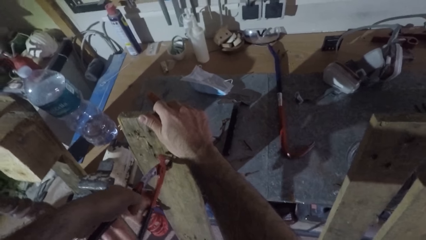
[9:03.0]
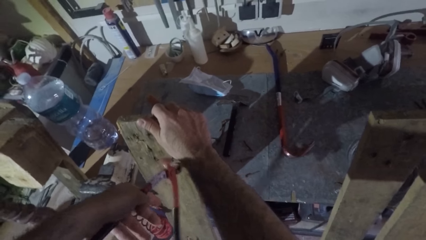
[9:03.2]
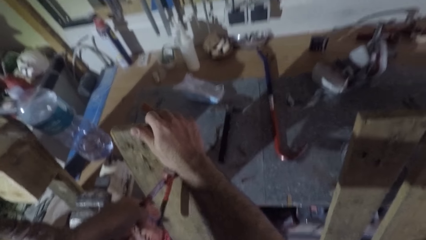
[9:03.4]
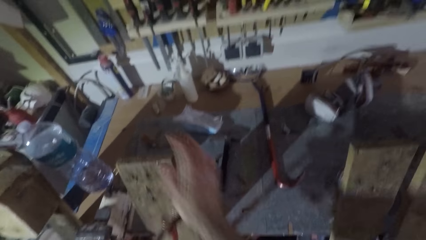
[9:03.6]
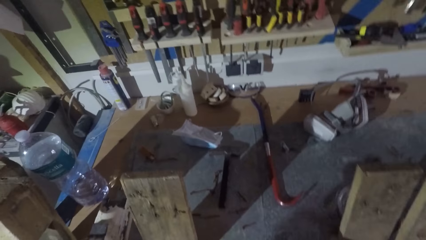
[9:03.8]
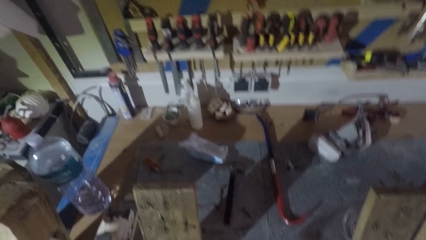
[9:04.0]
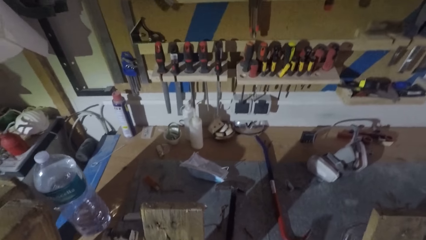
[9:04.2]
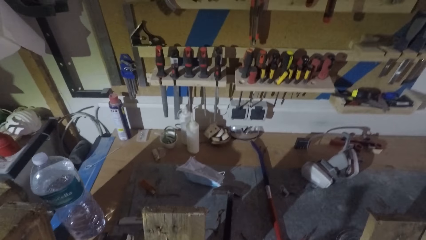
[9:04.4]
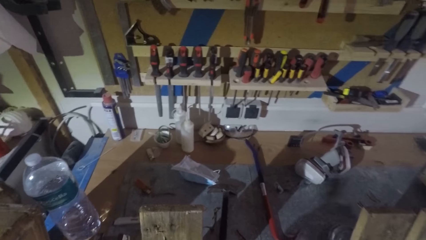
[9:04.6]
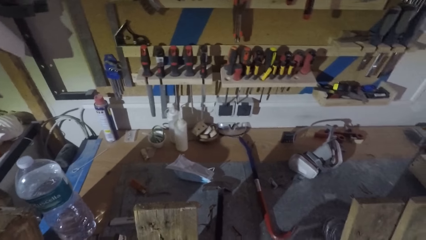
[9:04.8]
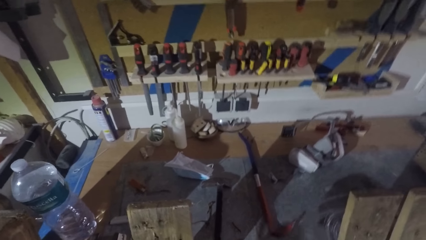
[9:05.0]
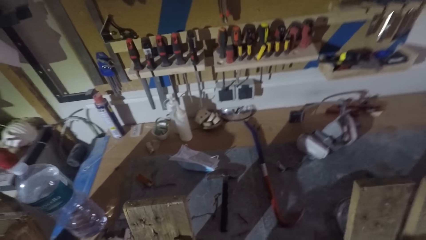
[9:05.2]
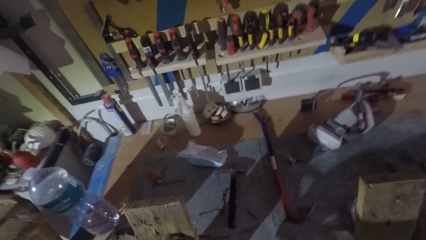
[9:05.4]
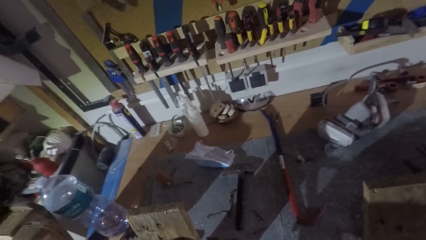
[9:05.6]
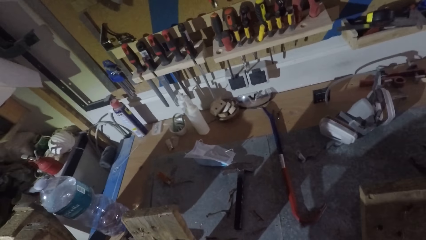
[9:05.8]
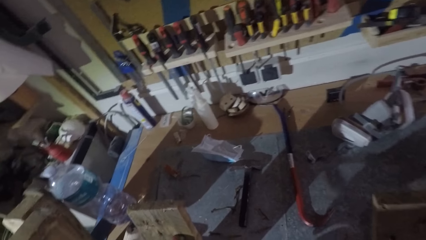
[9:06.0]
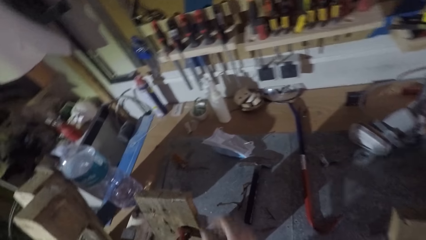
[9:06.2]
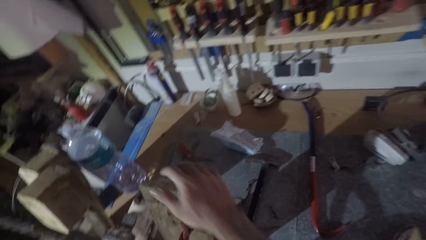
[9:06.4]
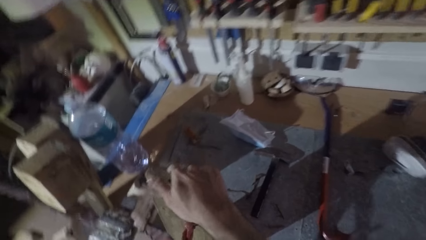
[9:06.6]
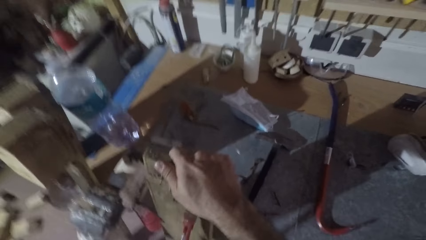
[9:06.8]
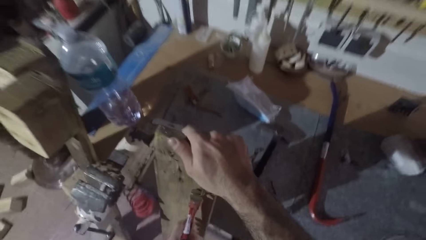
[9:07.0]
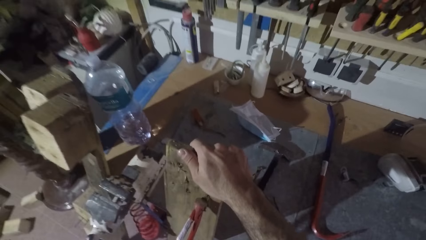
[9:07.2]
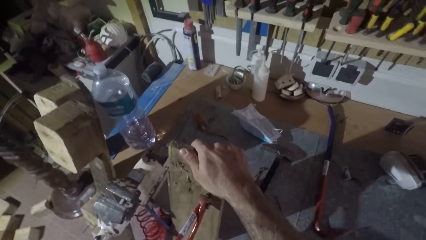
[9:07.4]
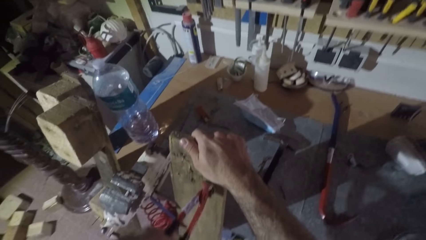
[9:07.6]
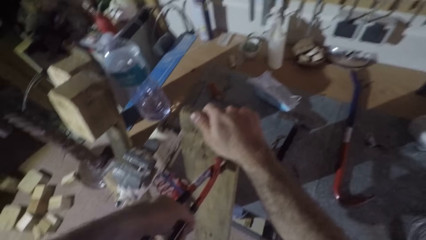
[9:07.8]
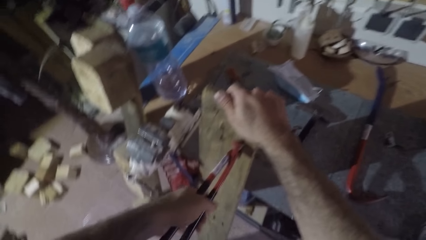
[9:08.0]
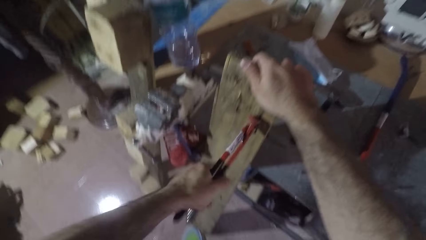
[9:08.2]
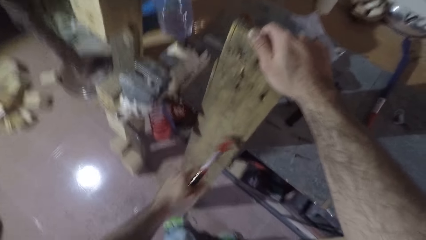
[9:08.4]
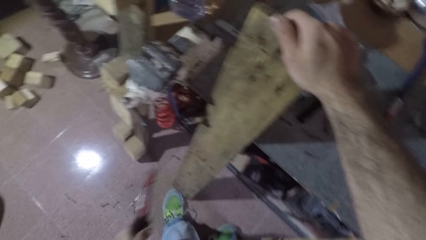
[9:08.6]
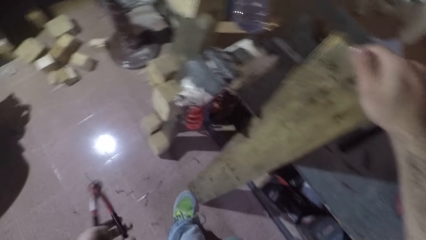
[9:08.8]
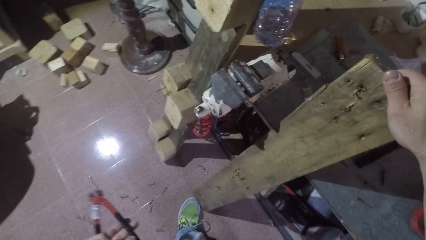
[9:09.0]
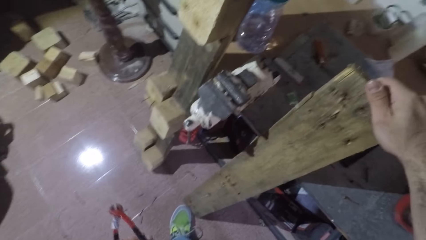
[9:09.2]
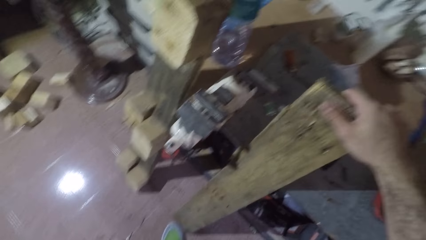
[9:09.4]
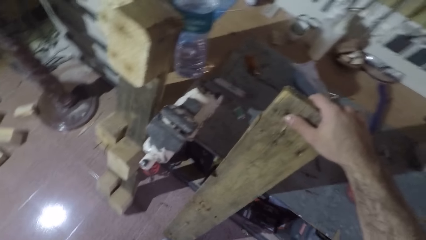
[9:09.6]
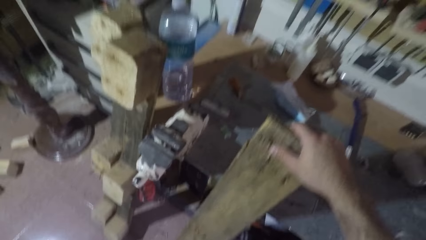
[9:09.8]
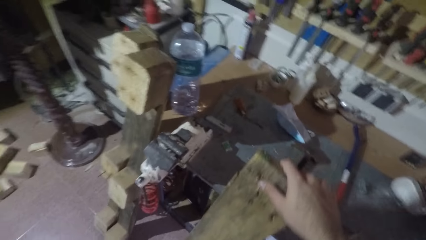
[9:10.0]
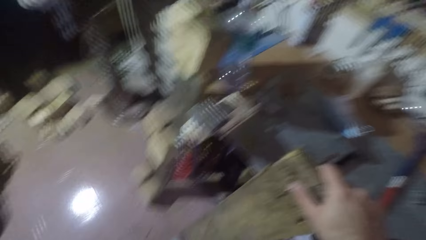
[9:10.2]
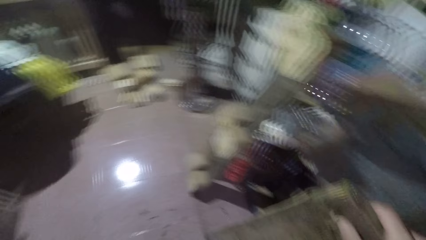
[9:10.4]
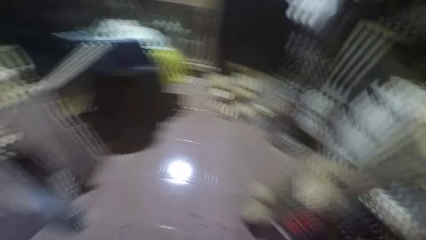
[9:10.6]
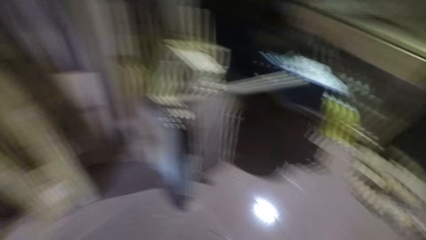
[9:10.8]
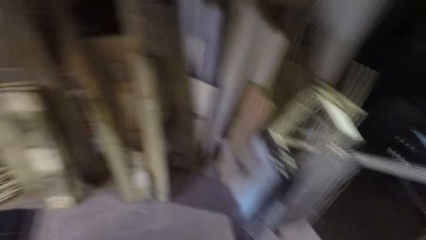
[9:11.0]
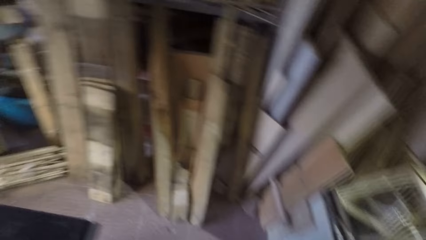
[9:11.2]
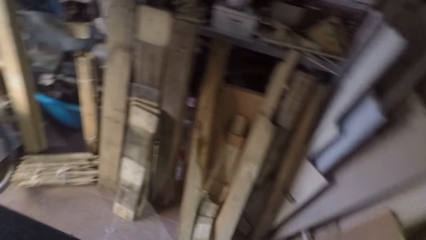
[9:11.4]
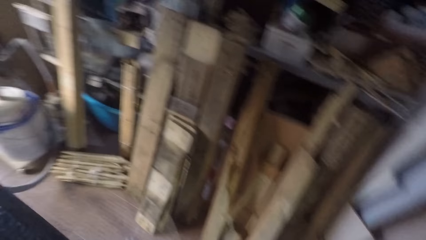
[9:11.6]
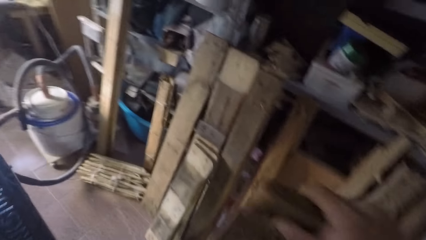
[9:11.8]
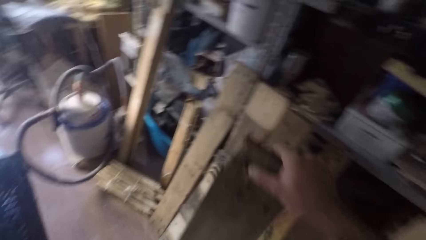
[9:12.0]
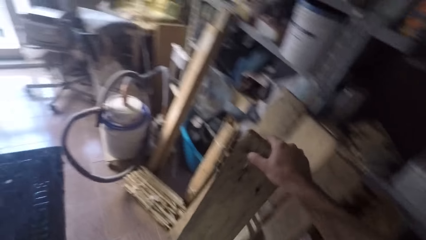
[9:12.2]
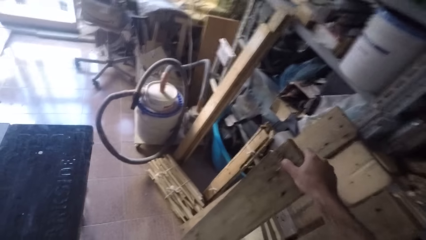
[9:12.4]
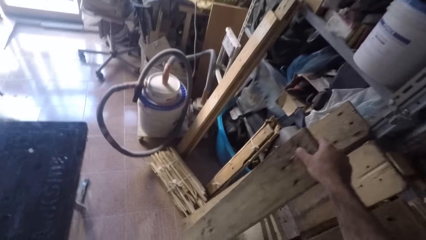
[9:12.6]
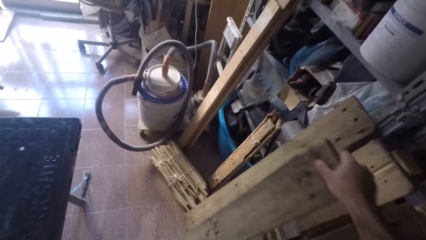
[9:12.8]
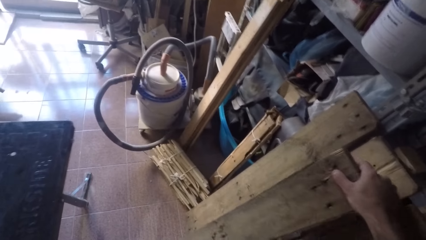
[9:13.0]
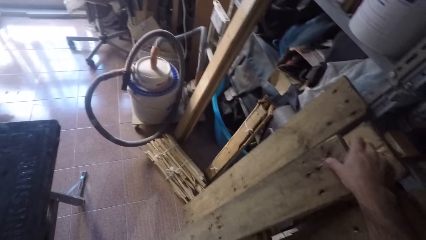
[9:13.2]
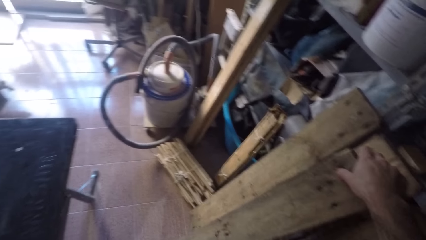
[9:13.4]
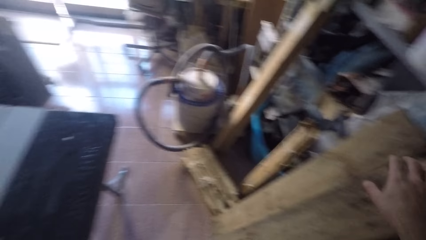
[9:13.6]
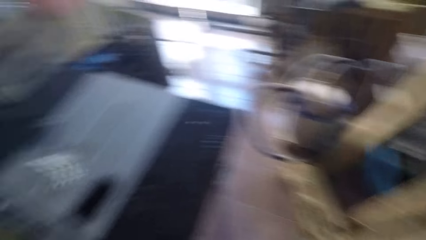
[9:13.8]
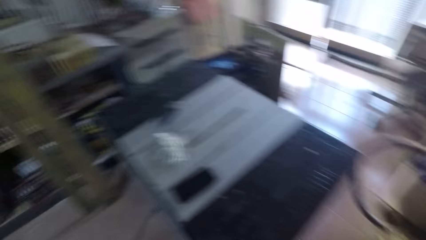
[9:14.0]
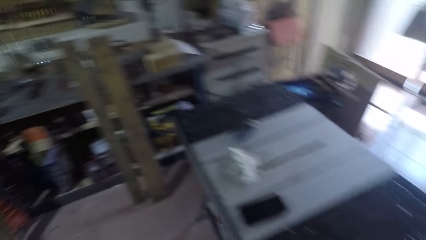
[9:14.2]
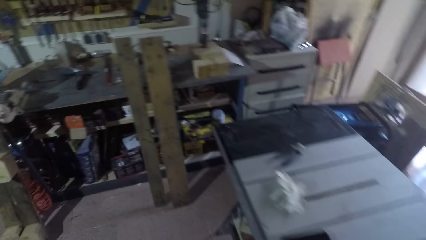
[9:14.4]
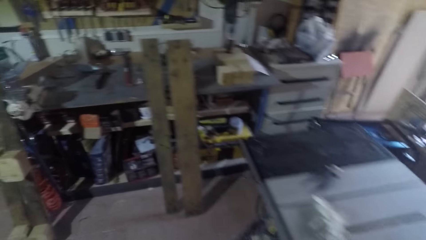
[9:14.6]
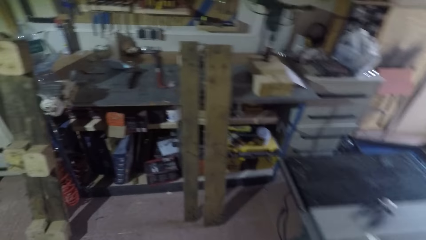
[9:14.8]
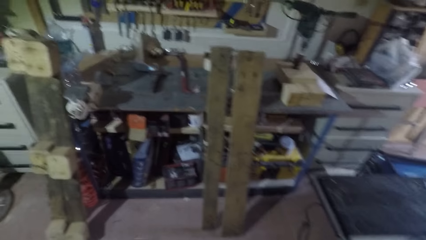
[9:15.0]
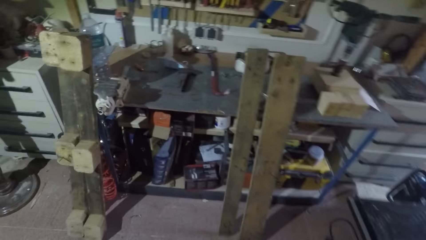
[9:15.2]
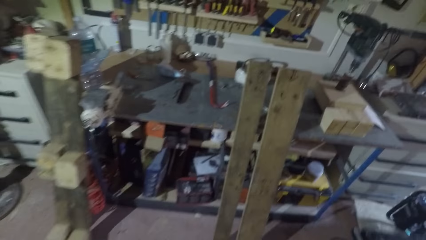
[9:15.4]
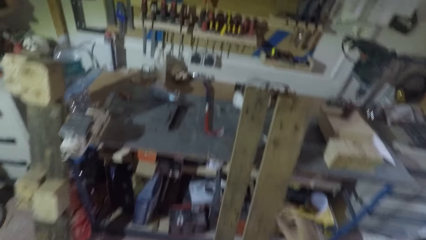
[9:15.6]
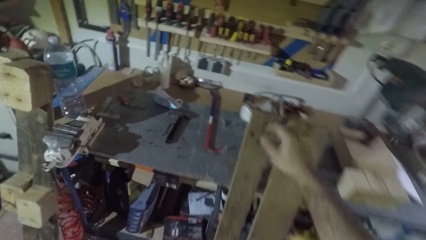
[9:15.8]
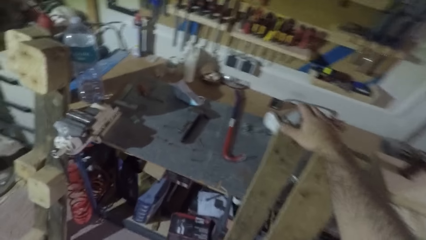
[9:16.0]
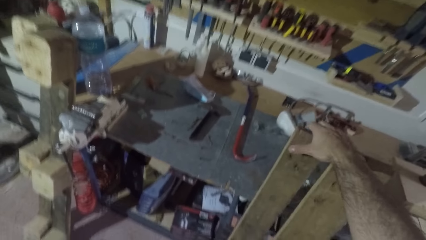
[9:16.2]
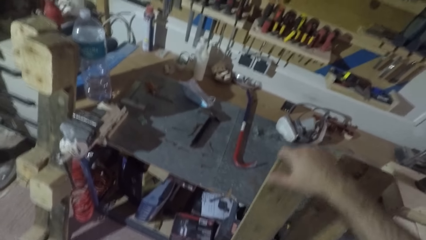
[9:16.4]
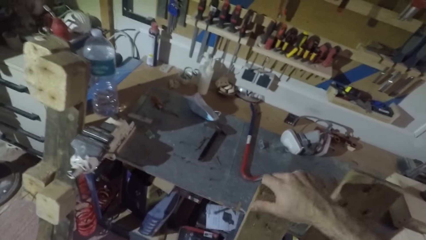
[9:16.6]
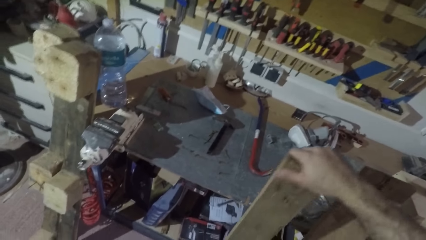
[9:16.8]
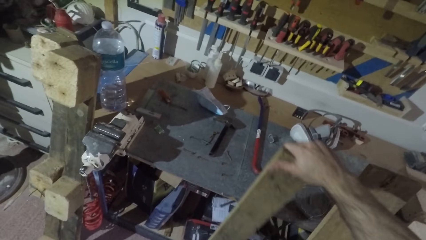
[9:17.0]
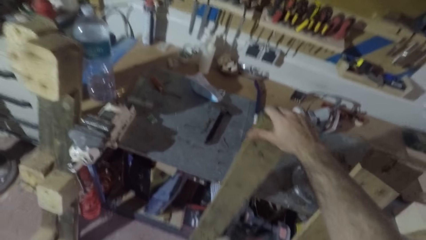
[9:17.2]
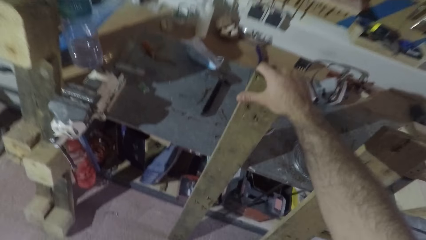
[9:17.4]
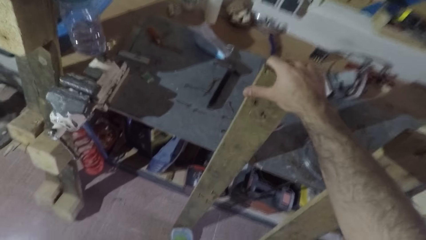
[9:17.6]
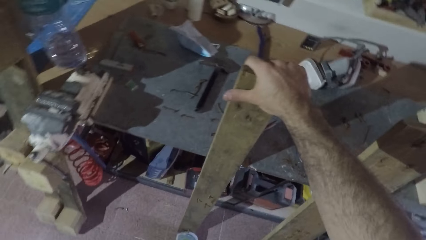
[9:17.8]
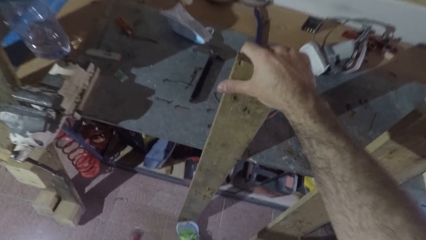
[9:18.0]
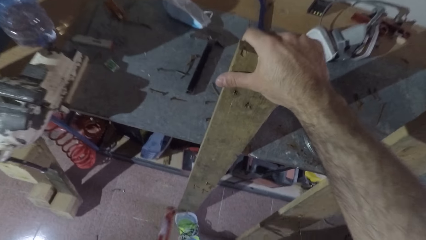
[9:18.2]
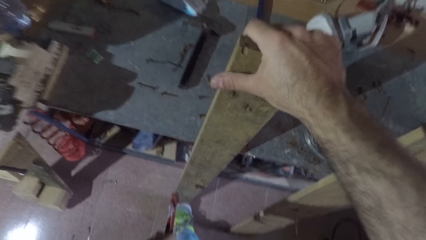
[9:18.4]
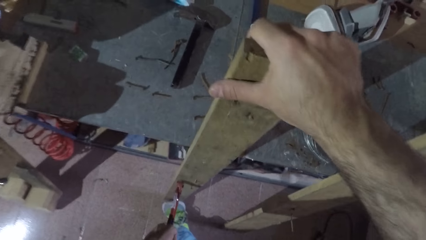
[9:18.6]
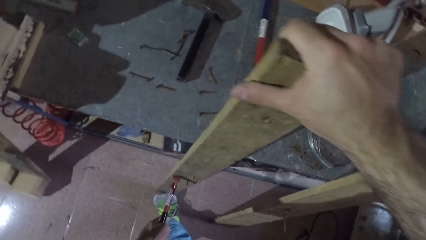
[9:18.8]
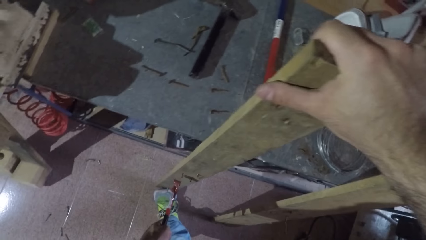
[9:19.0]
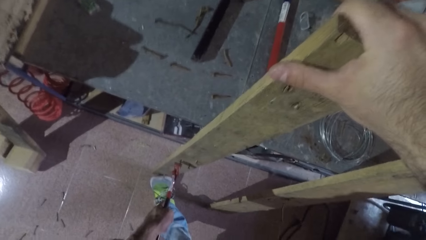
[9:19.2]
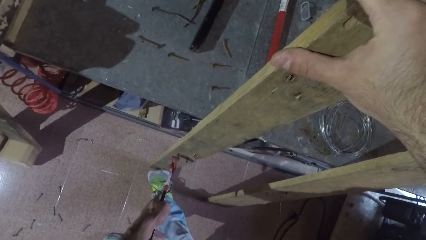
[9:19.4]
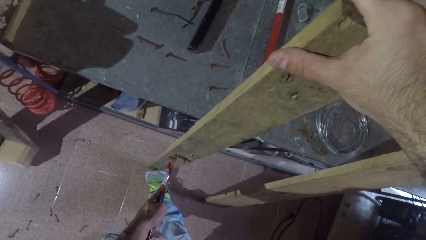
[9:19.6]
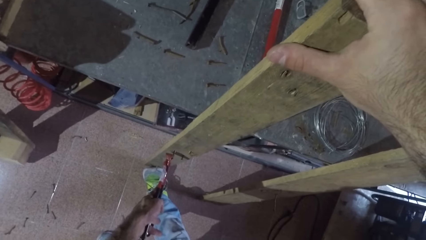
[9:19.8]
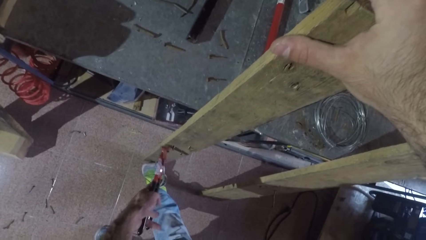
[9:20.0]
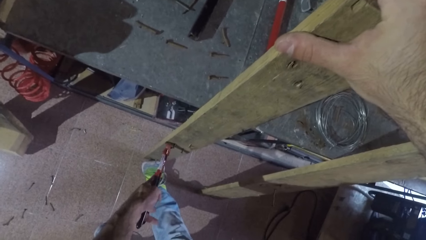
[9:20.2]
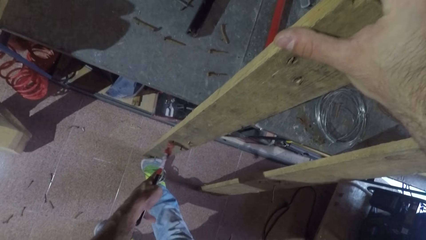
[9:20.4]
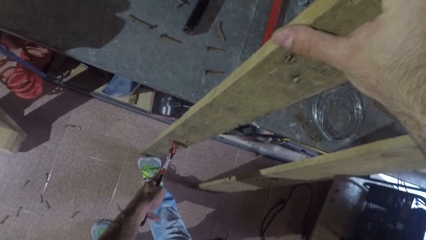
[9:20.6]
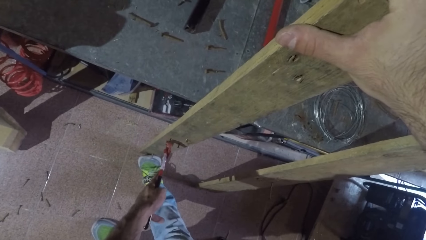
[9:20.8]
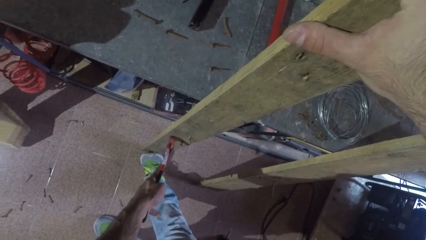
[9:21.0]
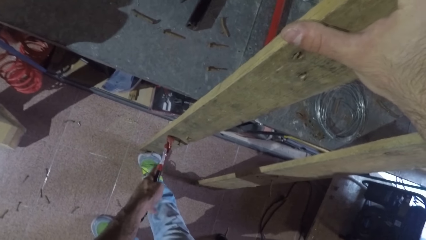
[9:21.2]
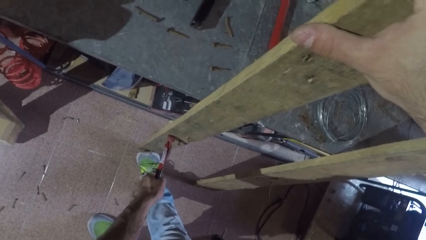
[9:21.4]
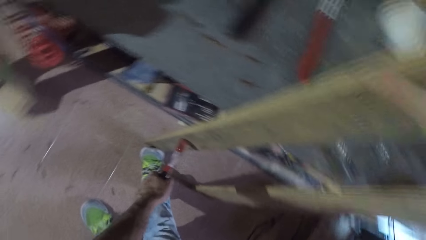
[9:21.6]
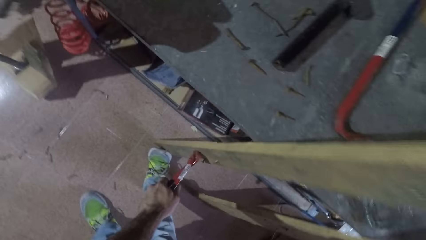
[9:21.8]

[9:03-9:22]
The camera wearer grabs a nail with a nail puller. He removes another nail with the pincers. He removes the nail puller from the wood. He removes the other hand from the wood. He holds the wood and pulls a nail from the wood. He drops the nail on the floor. He takes the wood to the other side of the workshop. He leans the wood against other woods. He walks around. He moves a wood to his right. He picks up a piece of wood. He puts the wood on a different point. He removes a nail from the wood with a plier. He holds the nail with nail pulling pliers.
